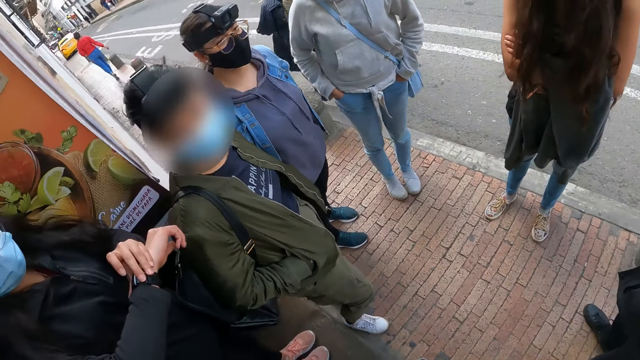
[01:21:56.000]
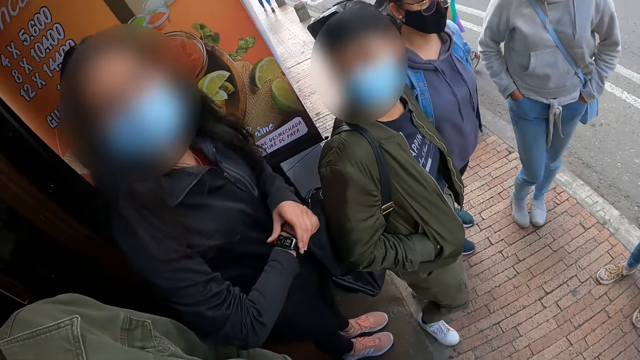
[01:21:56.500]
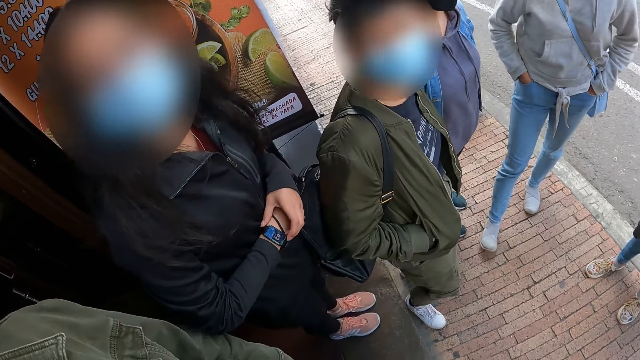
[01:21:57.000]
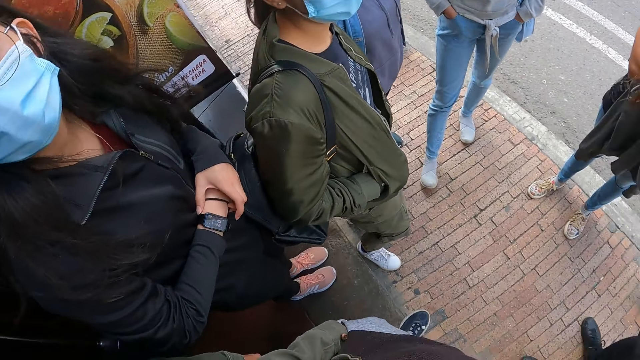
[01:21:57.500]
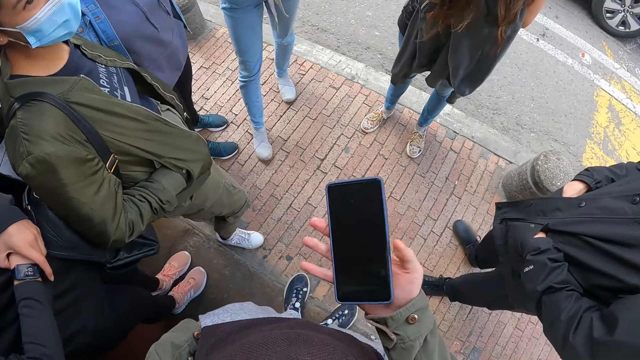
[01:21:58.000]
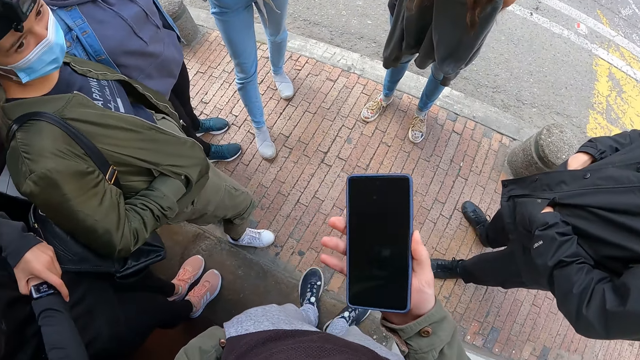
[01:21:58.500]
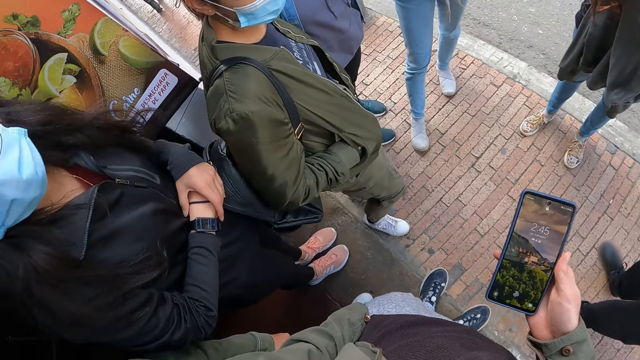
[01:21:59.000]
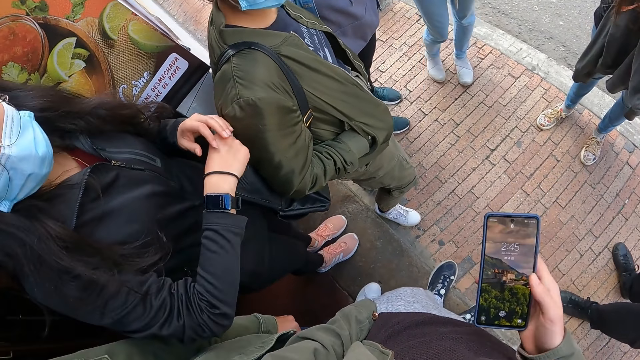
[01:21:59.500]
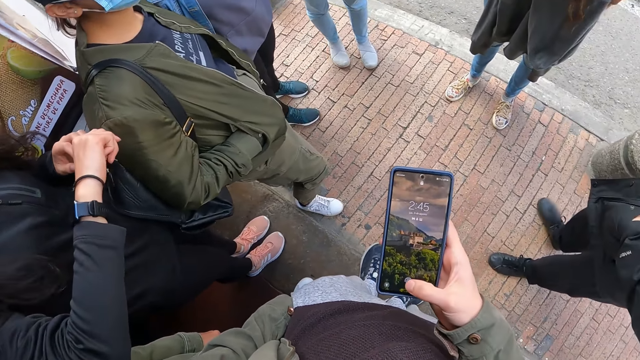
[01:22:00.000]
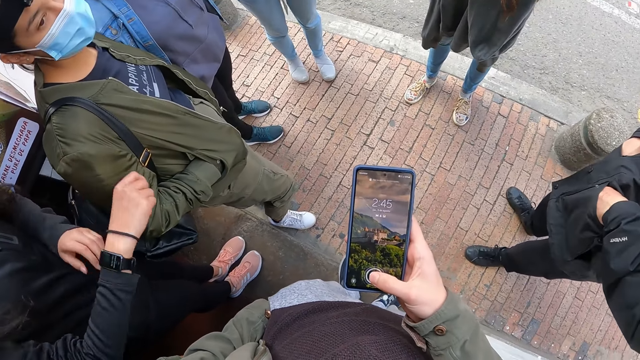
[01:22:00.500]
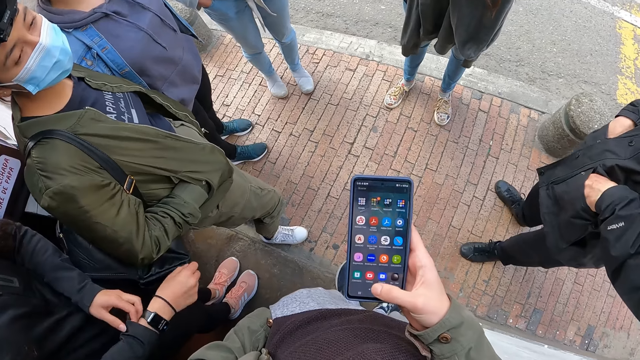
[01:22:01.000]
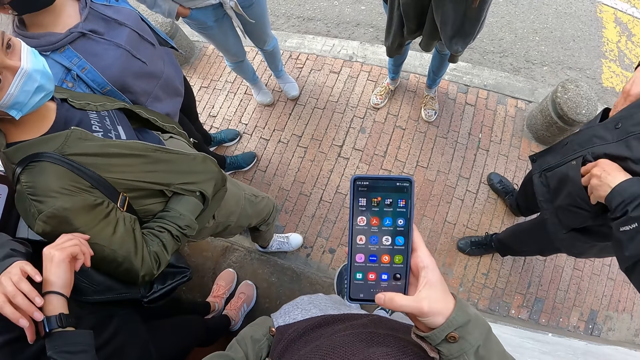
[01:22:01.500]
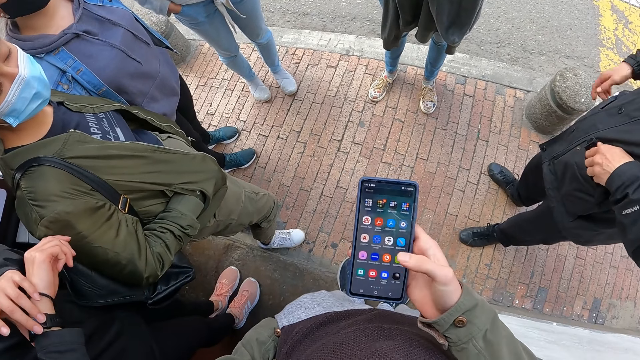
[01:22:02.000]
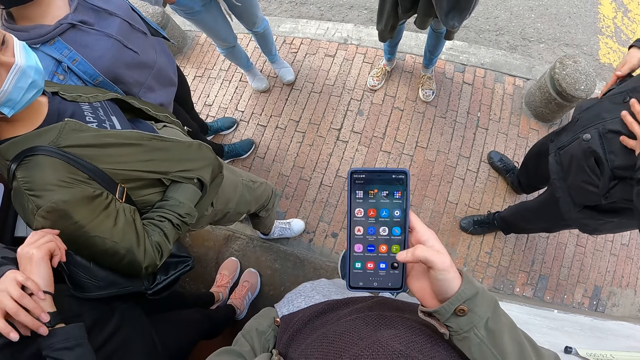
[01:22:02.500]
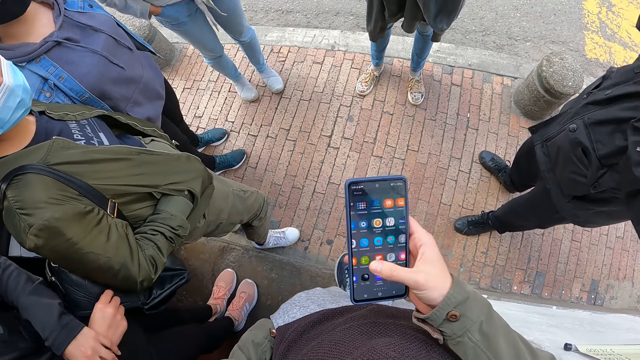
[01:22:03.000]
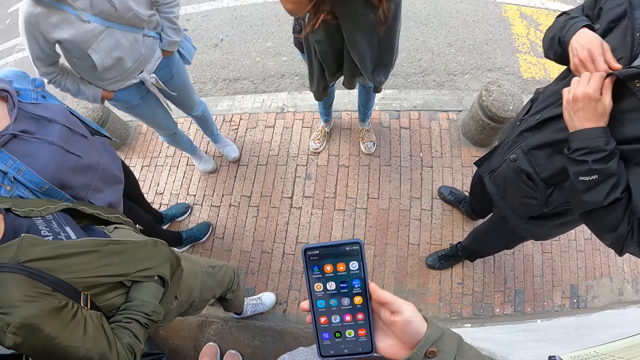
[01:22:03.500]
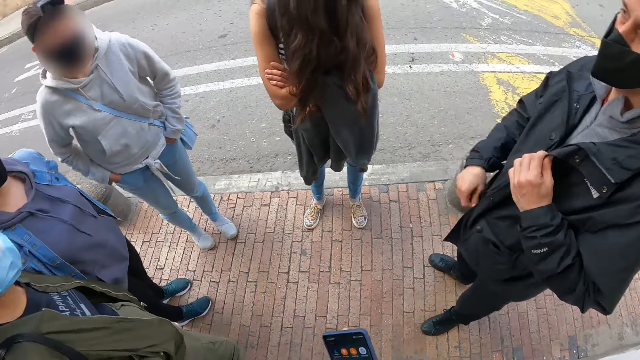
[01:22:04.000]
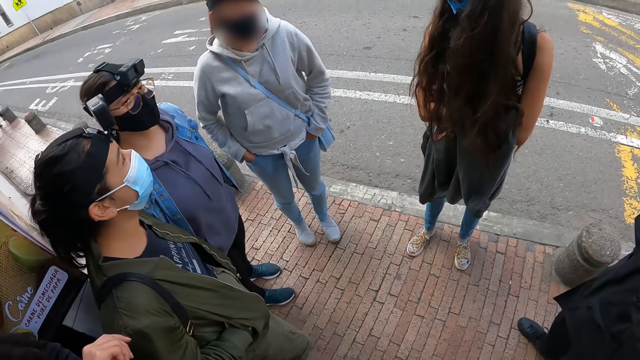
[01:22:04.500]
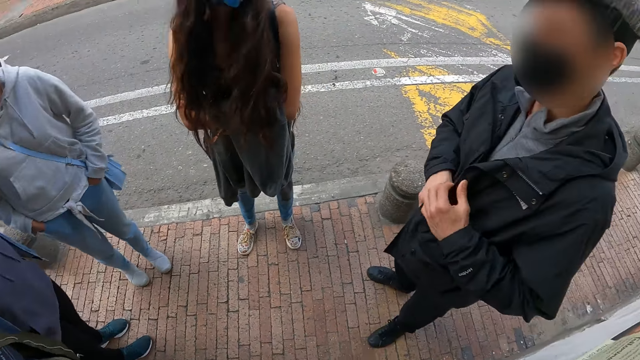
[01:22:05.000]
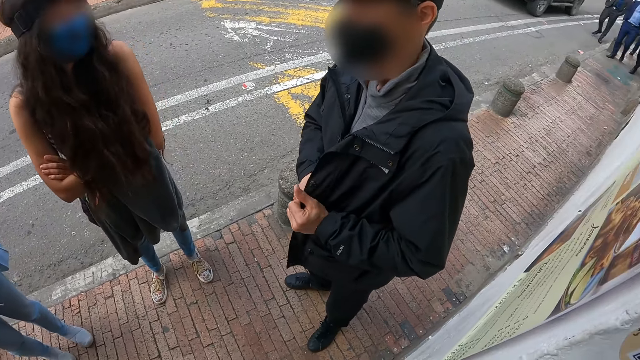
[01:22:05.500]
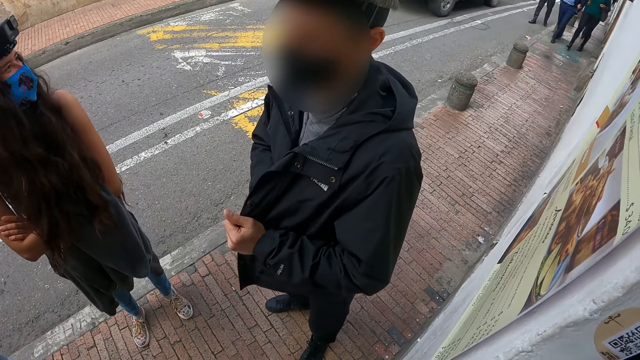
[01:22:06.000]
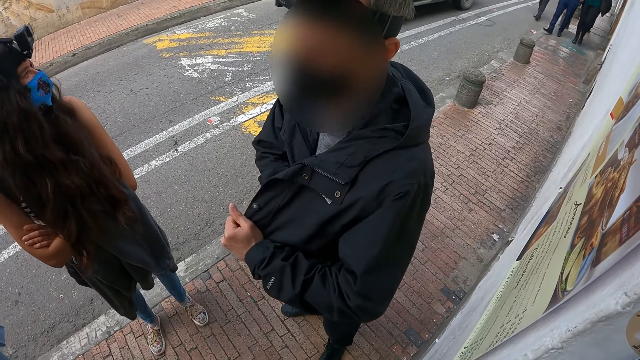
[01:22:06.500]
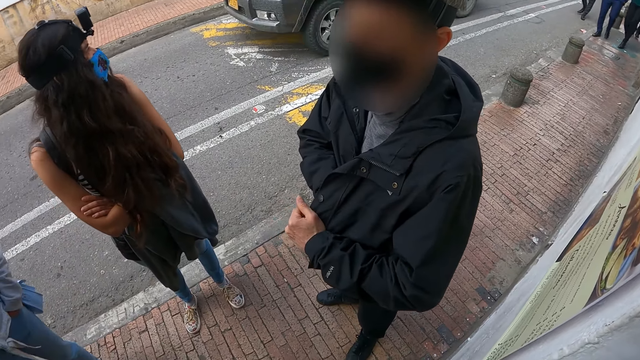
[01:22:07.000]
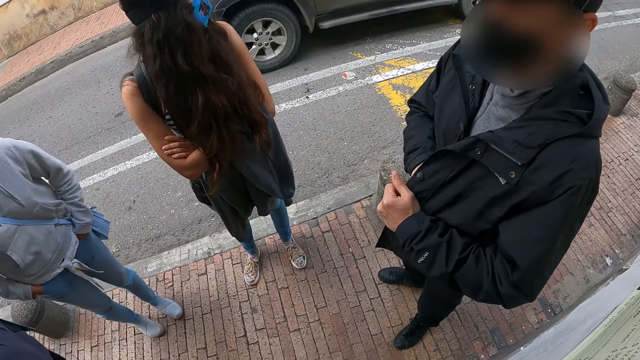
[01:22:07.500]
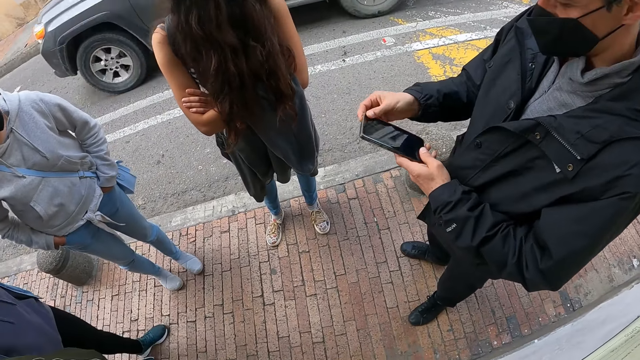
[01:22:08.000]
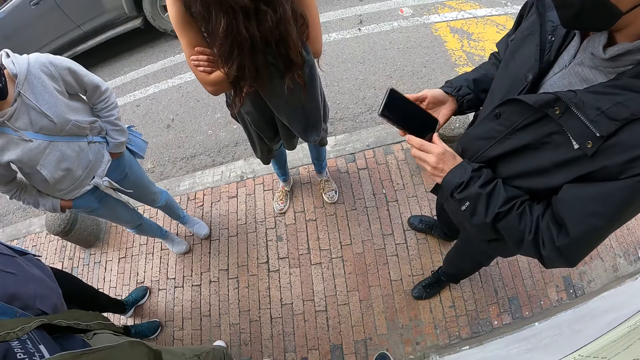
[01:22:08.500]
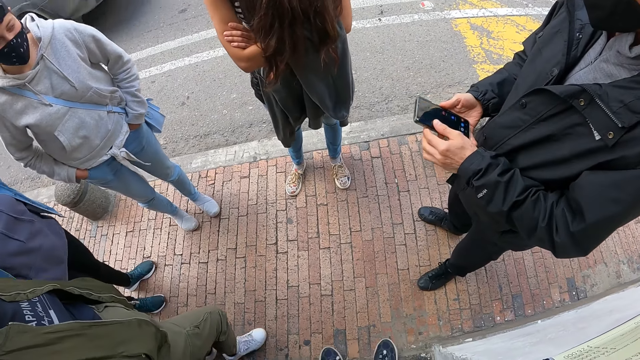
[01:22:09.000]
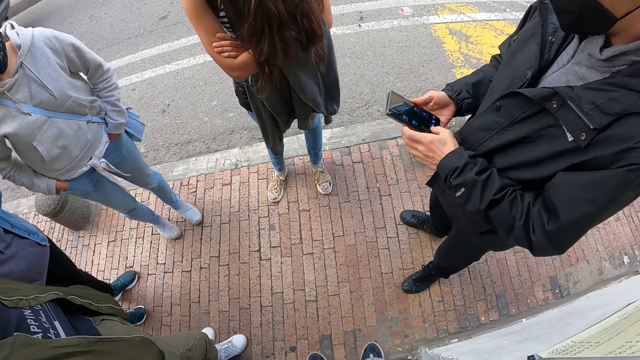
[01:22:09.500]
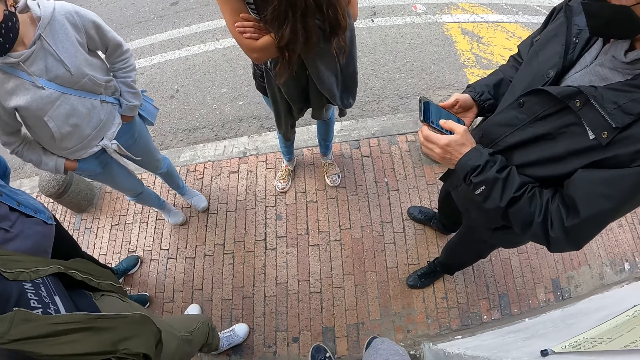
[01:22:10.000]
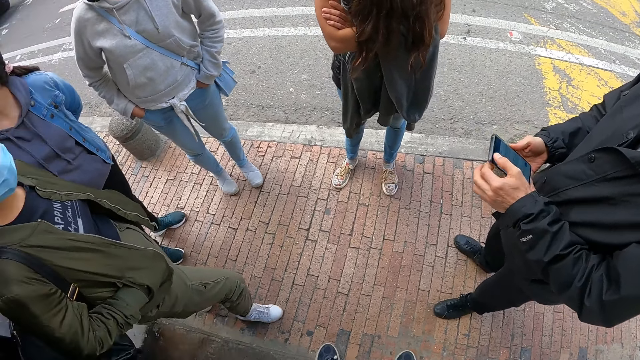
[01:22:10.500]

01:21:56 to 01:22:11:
The camera wearer looks at women. They look around. They hold the phone in the hand. They scroll the phone. They look around. They look at a man. The man removes a phone from the pocket. The man scrolls the phone.

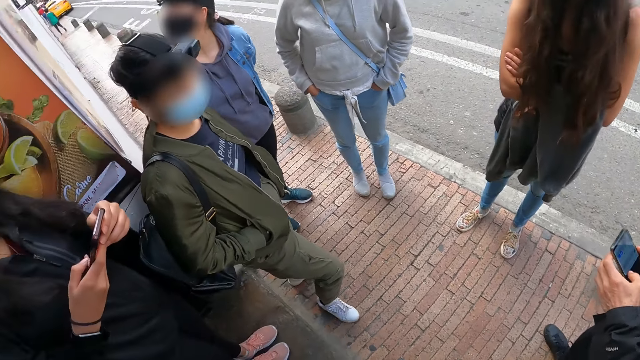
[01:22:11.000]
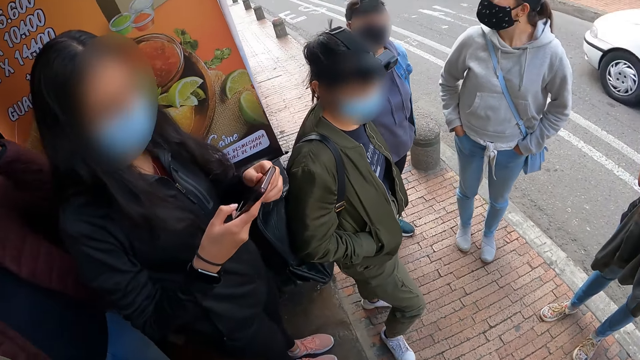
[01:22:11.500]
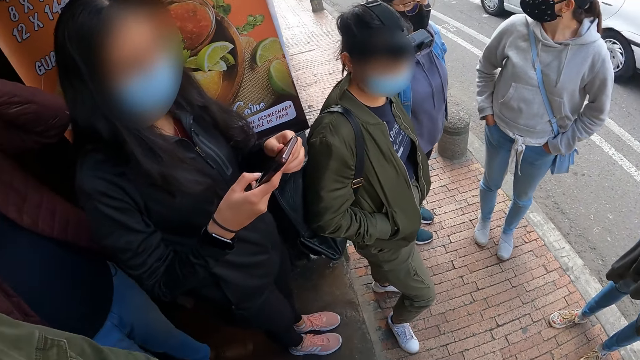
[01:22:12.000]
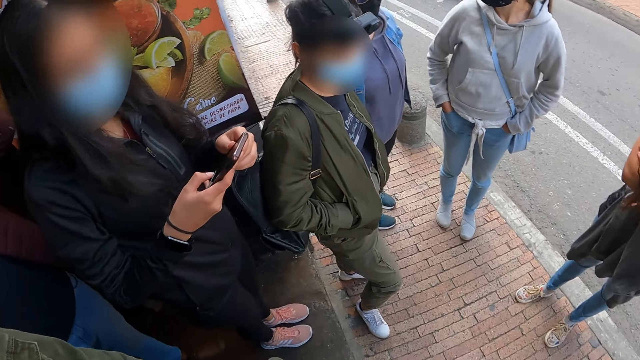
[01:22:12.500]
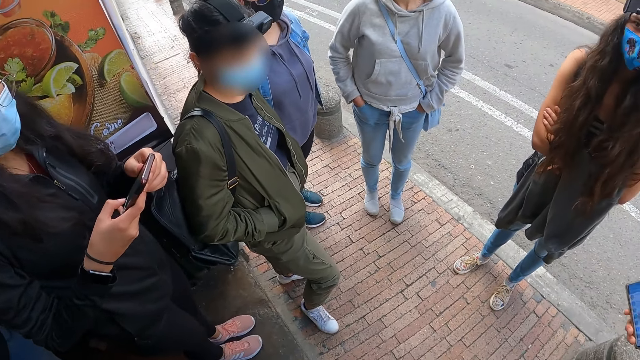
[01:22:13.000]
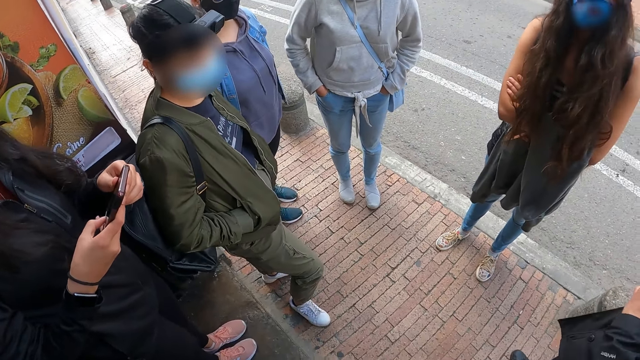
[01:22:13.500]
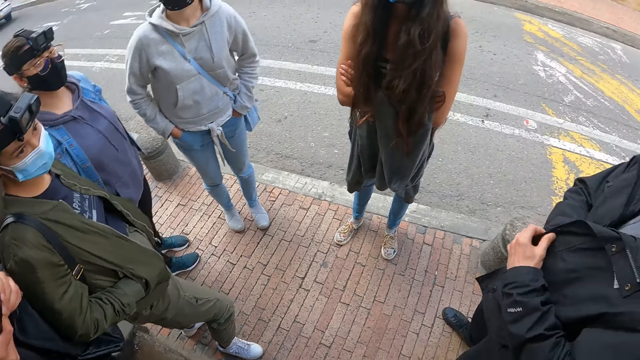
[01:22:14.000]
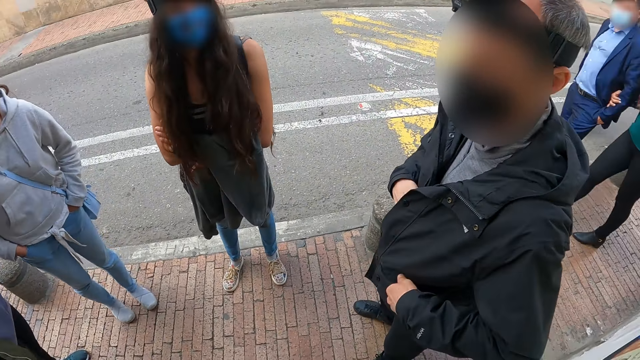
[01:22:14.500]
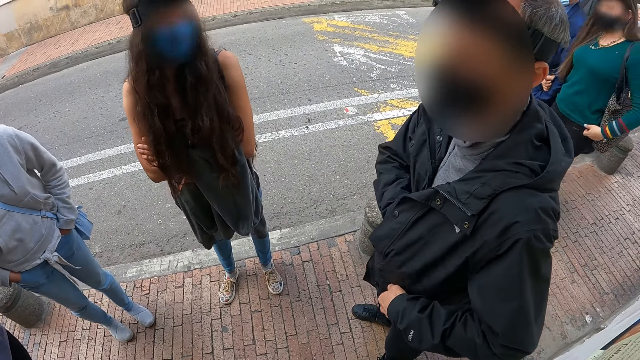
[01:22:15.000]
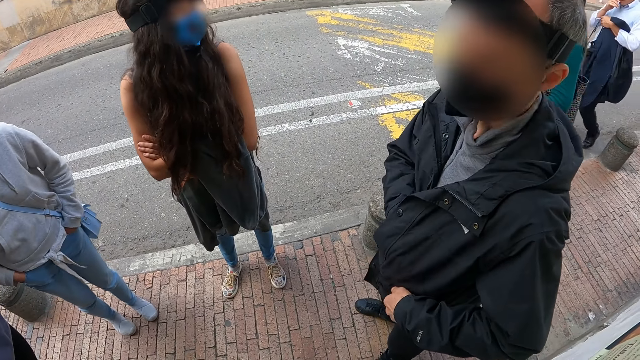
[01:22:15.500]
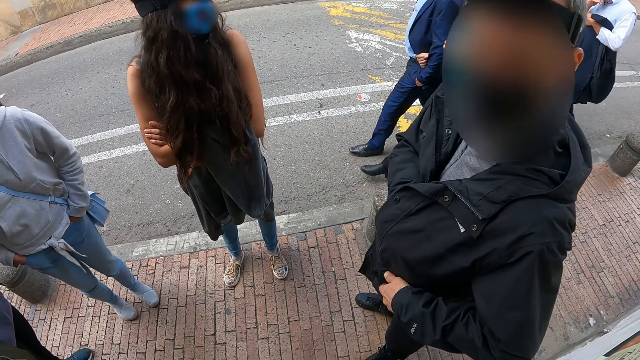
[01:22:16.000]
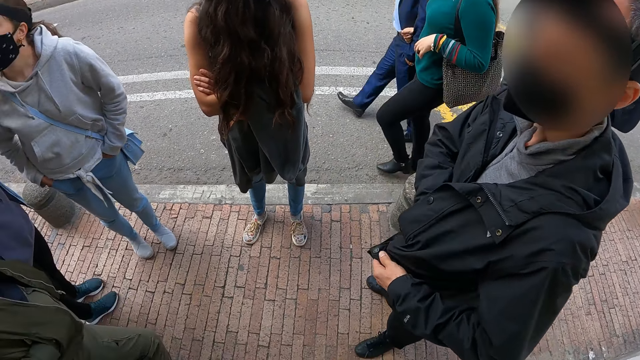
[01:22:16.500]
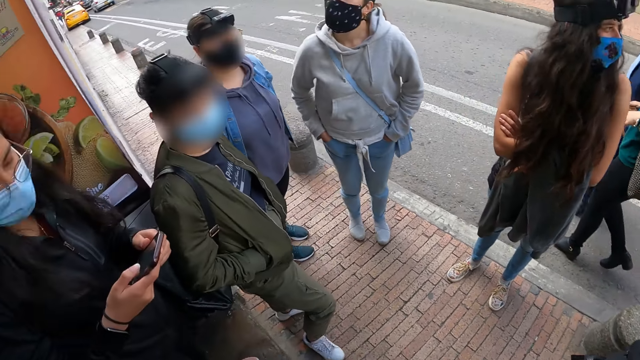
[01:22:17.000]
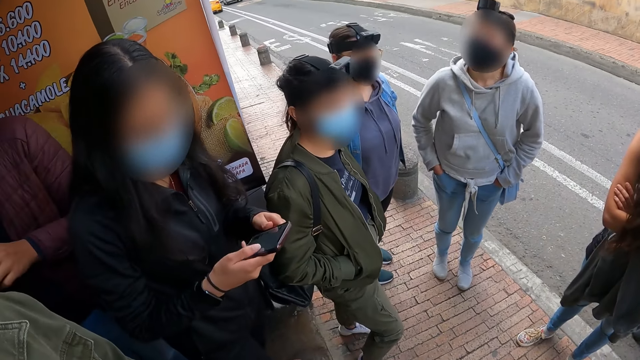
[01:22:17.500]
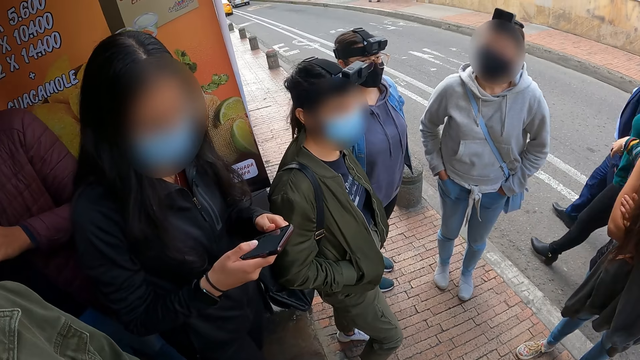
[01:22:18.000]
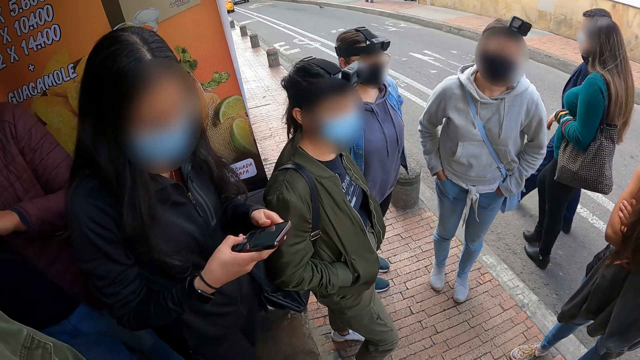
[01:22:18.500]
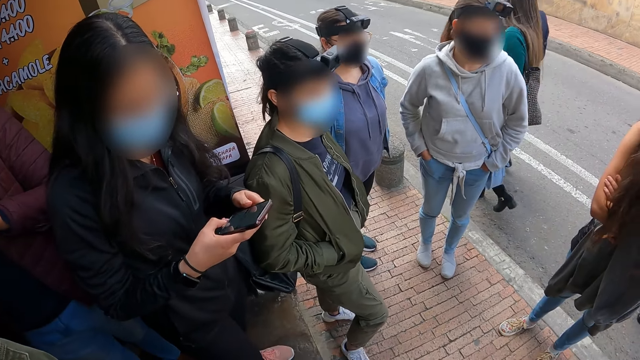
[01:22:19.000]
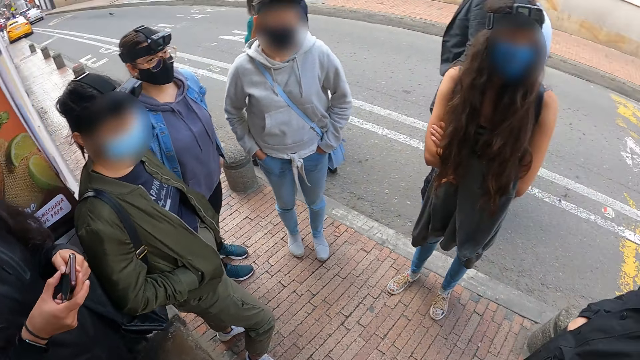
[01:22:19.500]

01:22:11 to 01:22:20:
The camera wearer looks around. A woman scrolls the phone. The woman uses the phone and holds the phone in the hand. The camera wearer looks around. They look at a man. They interact with the man. They look around. They look at the woman. The woman uses the phone and holds the phone in the hand. The woman scrolls the phone.
